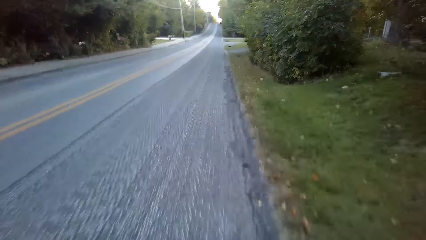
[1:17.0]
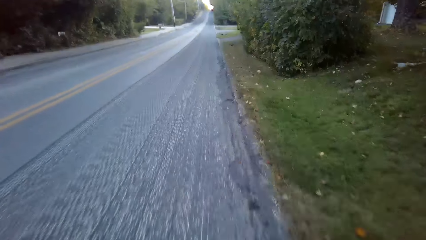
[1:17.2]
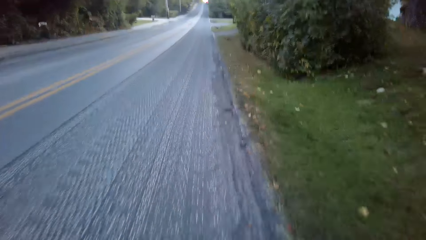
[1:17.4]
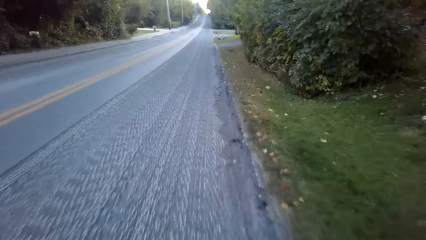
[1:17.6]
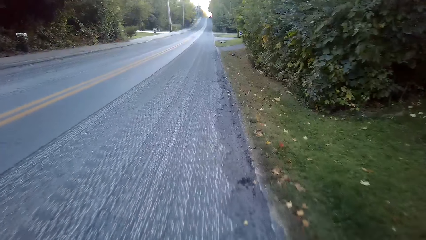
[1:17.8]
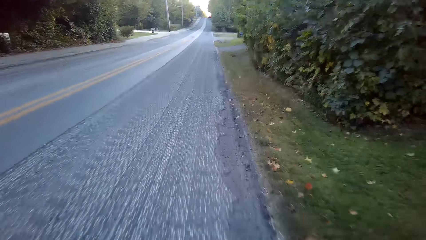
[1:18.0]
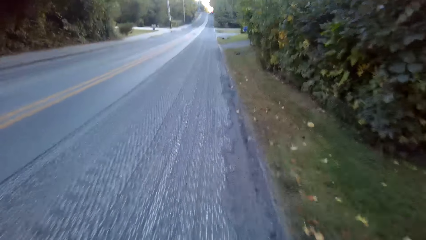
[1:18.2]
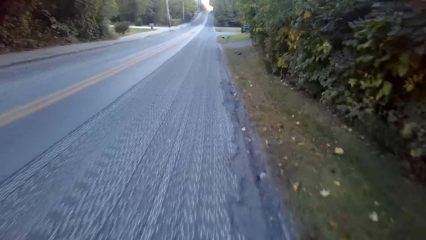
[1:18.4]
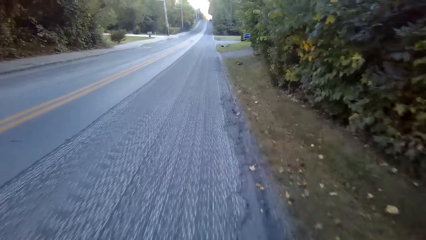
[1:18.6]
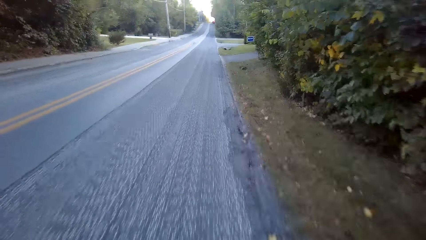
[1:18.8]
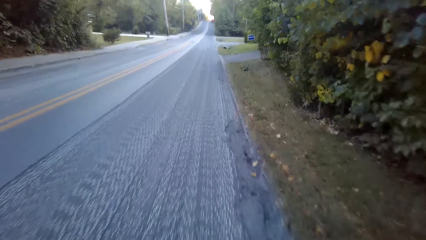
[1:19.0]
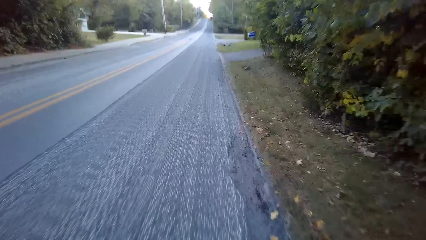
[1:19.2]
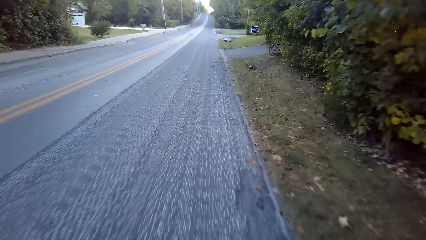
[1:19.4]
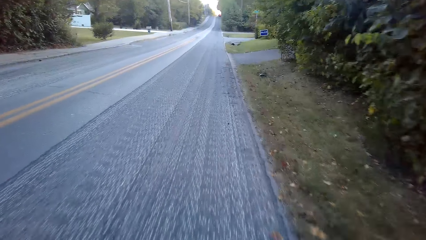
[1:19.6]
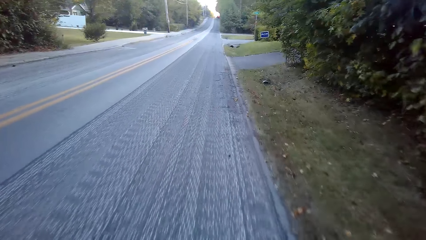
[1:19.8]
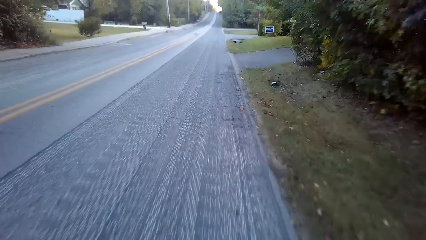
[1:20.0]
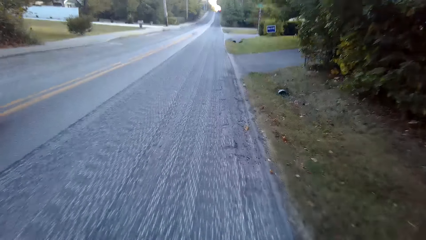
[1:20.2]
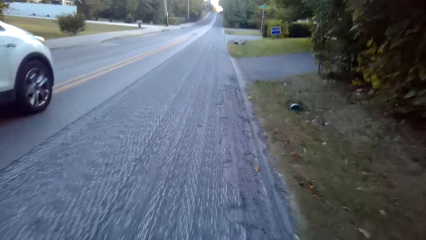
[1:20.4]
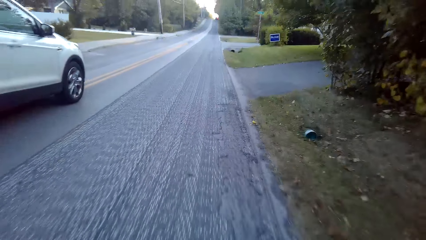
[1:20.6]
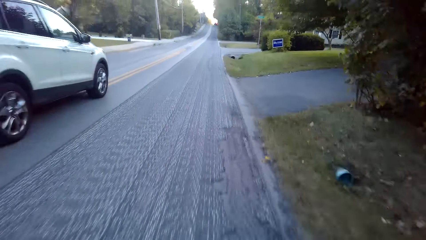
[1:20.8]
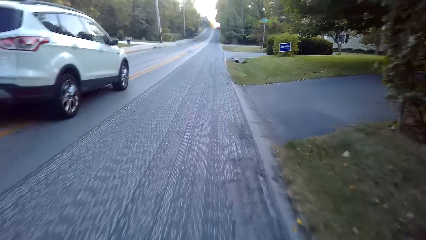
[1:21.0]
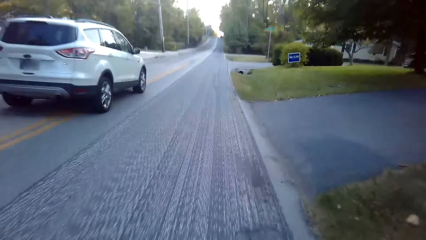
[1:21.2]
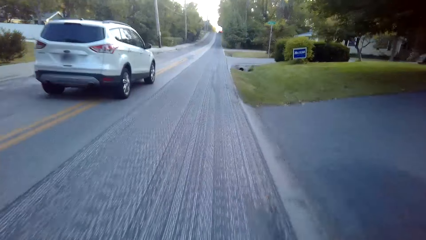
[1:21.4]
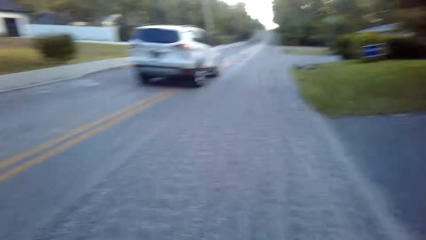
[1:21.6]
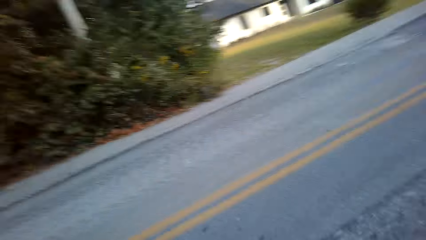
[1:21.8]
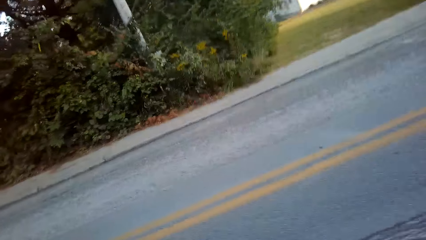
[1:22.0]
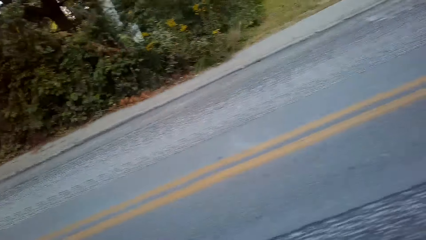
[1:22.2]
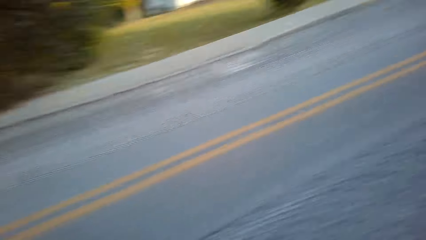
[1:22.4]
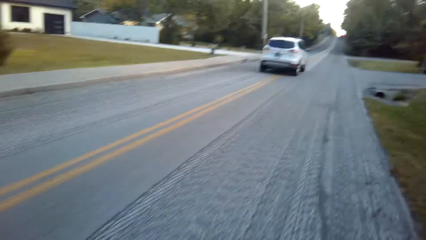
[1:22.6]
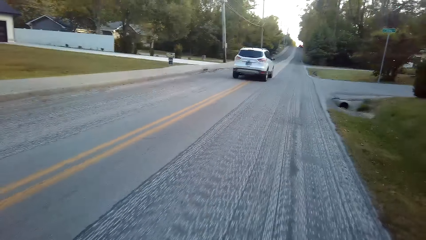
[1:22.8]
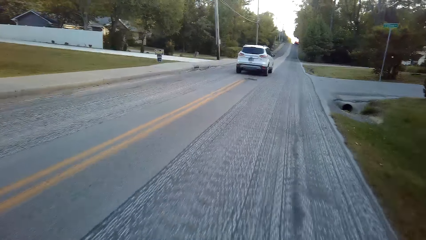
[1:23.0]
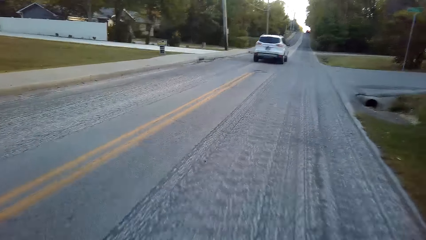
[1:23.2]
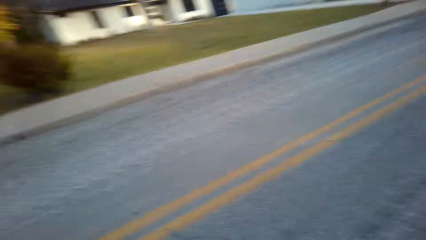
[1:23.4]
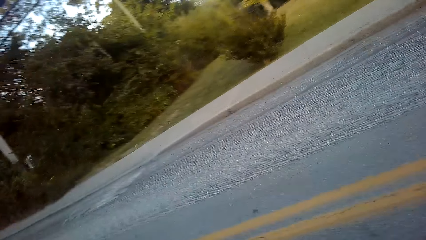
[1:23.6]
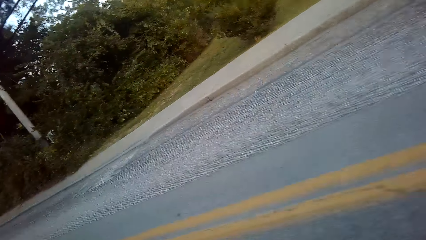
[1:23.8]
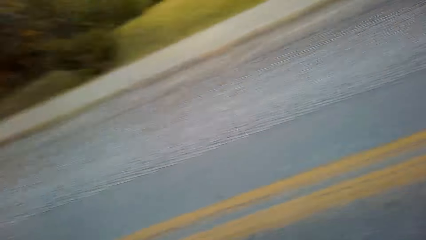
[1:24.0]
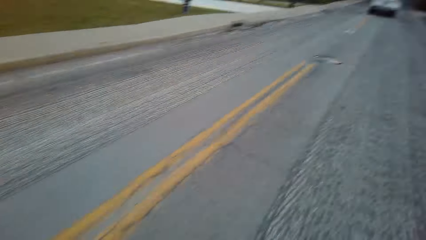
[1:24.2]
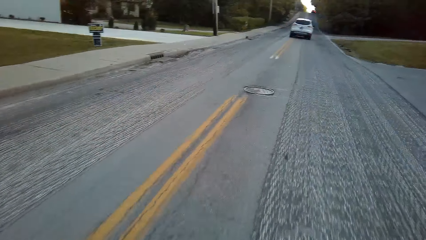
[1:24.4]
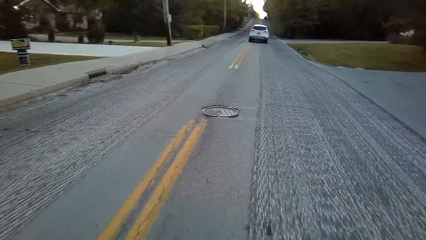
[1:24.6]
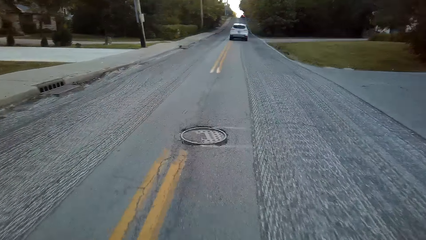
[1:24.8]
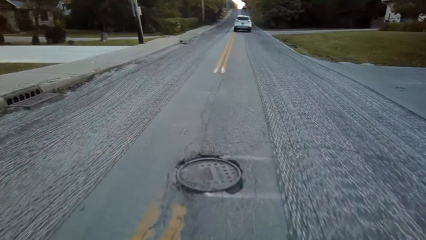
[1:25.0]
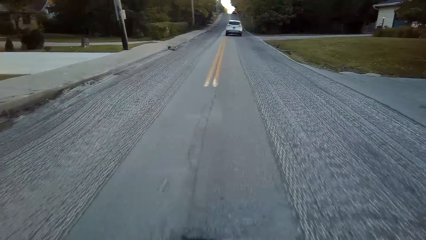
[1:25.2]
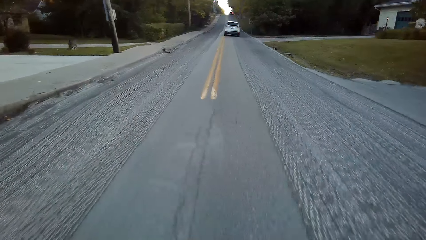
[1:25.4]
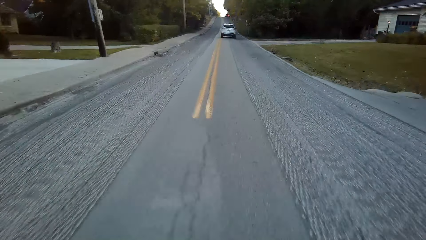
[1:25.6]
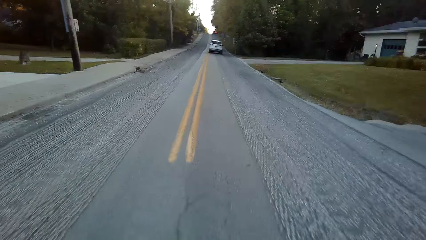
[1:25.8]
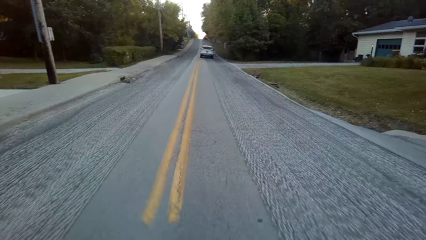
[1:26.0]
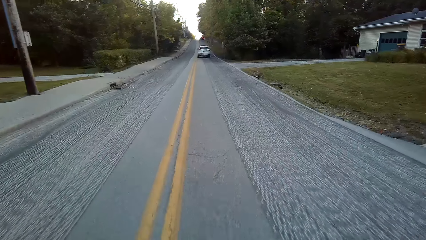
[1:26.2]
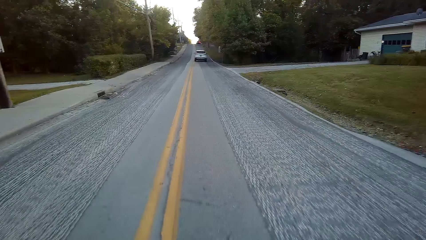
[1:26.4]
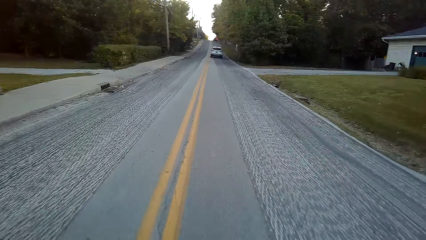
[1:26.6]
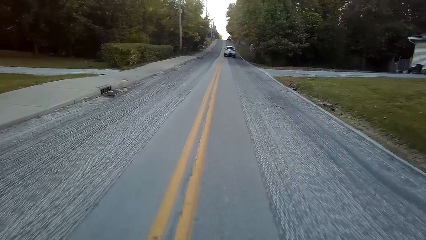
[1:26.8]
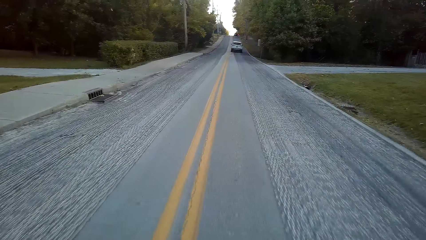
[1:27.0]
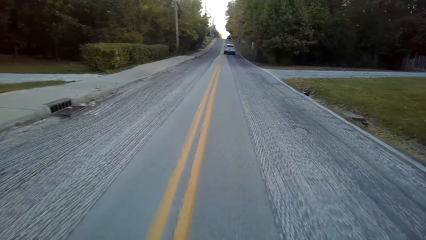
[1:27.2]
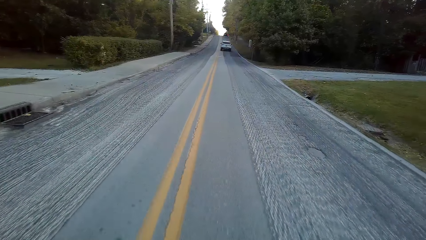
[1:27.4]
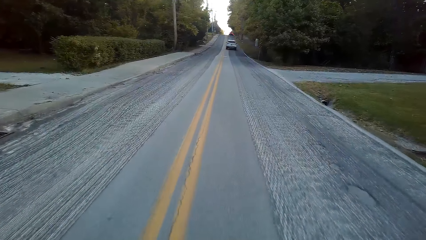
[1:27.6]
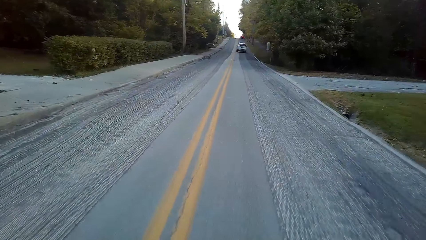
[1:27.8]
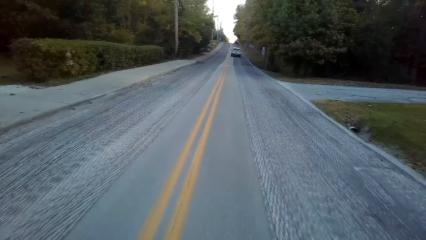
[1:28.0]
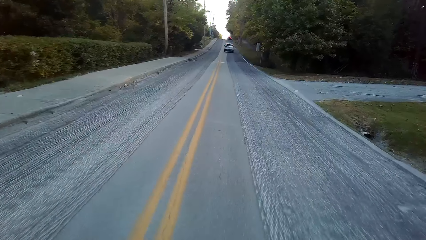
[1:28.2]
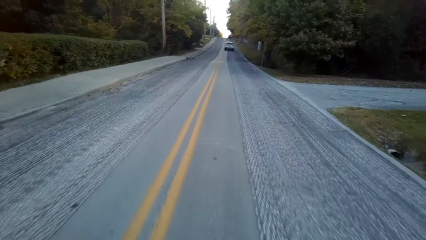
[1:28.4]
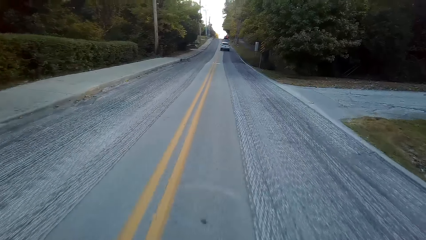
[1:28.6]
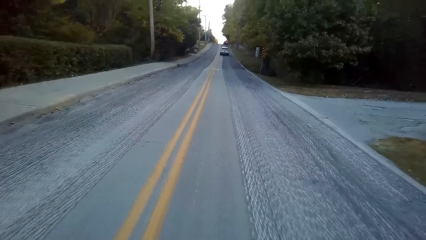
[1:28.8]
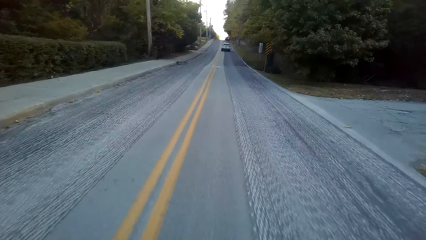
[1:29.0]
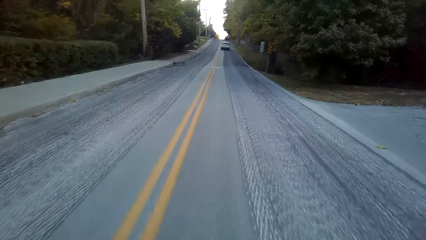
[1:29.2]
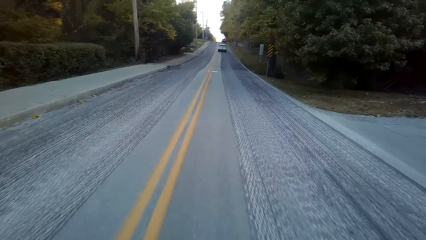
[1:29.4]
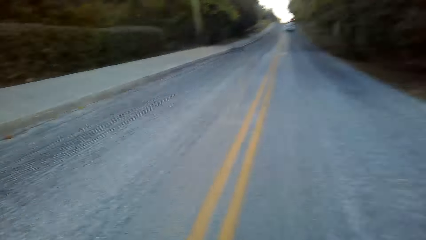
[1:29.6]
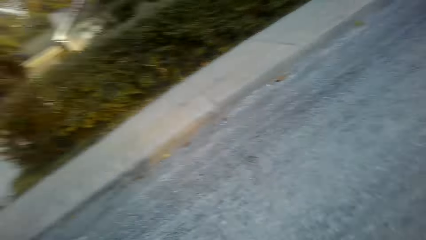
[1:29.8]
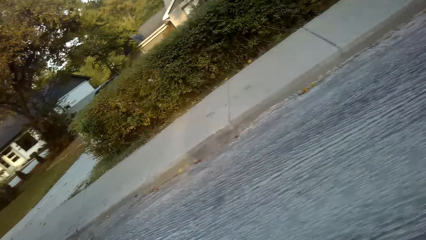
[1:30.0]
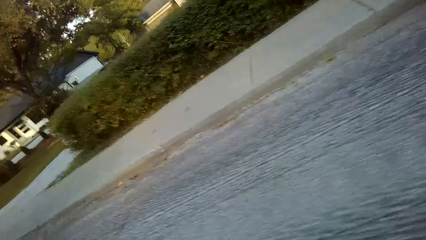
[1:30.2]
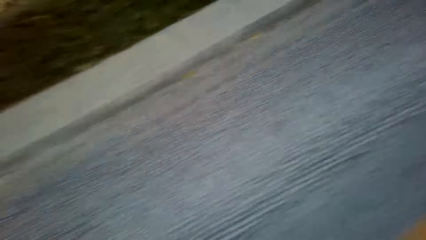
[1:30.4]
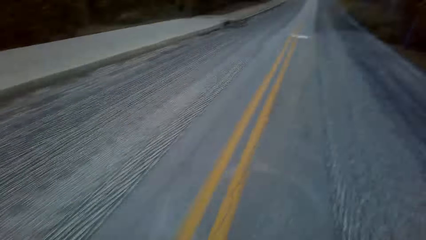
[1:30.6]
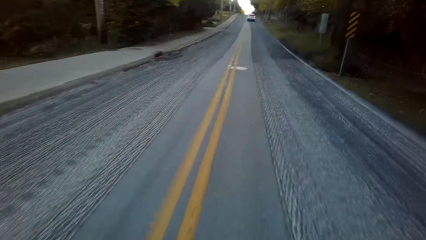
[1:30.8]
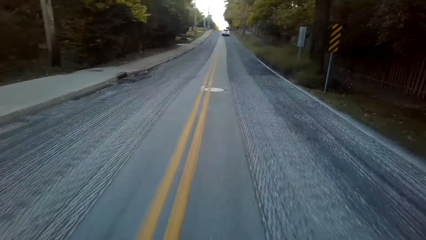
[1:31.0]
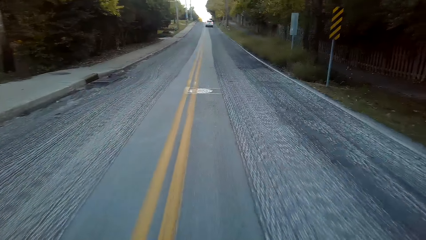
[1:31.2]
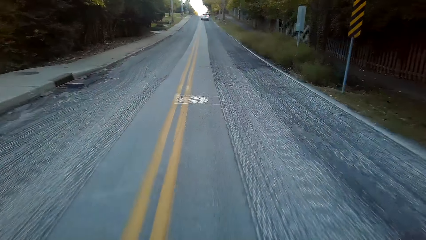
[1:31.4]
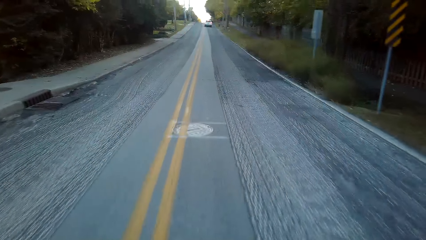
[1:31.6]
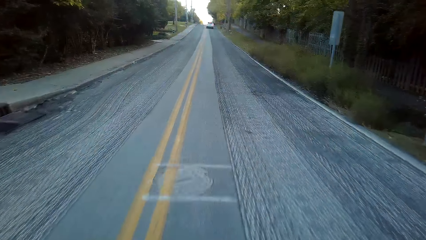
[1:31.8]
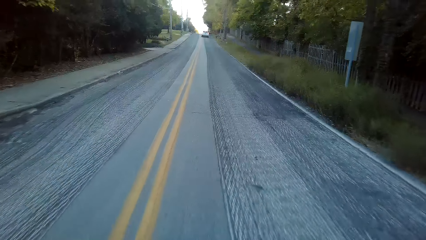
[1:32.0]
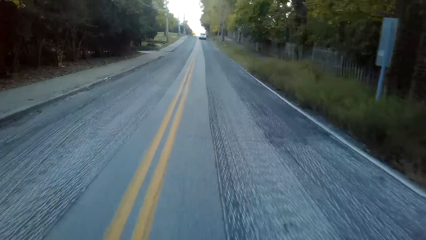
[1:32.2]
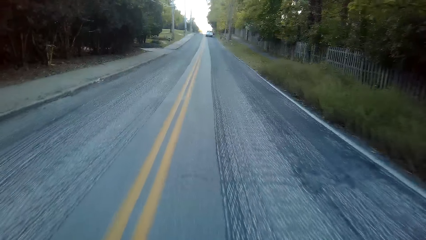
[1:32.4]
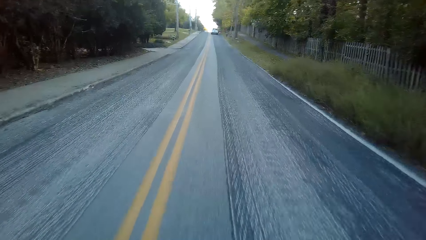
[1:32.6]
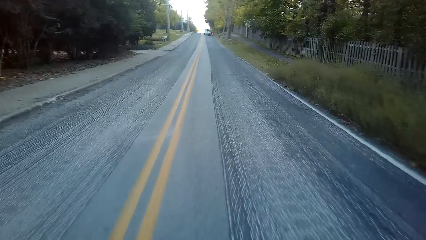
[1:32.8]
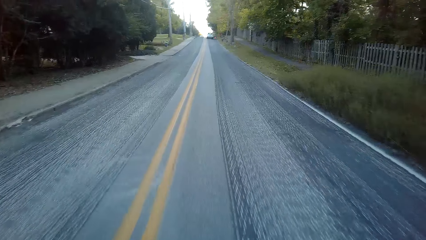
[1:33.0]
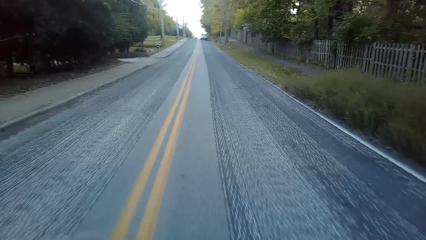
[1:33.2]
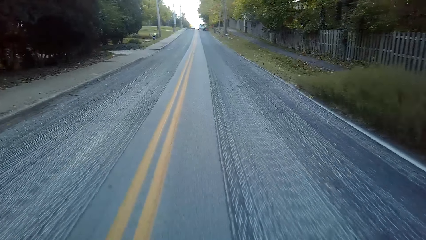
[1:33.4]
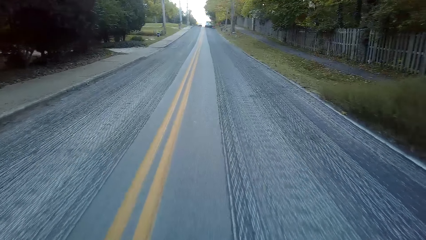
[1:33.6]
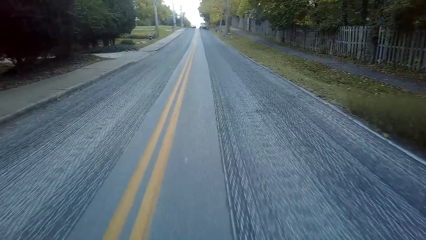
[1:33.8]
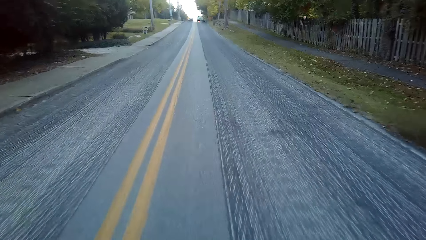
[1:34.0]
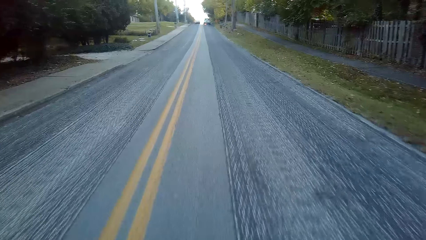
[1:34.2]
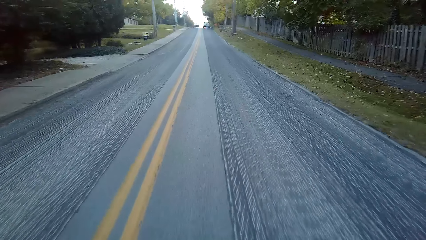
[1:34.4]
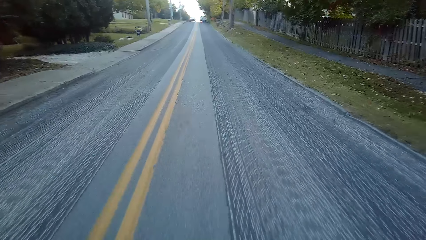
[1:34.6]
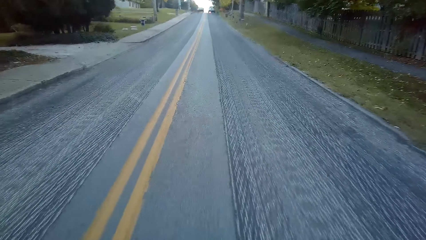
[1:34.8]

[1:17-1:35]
The camera wearer looks left. They look left again. They cycle a bicycle on the road. They look left. They cycle the bicycle on the road.
